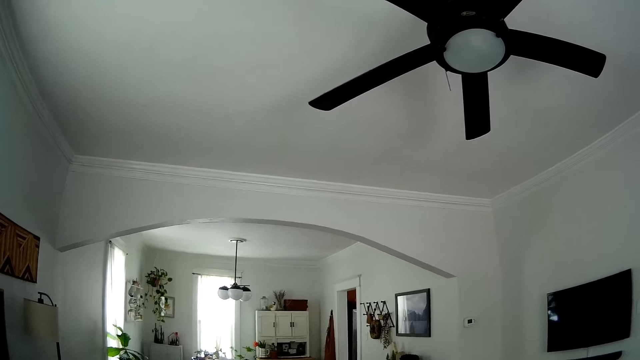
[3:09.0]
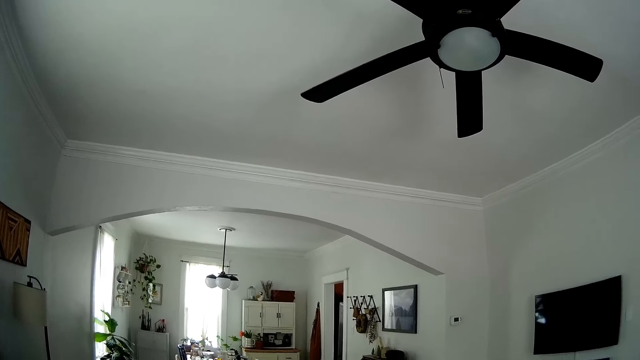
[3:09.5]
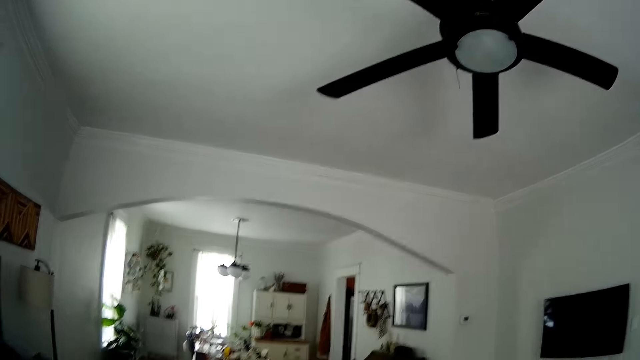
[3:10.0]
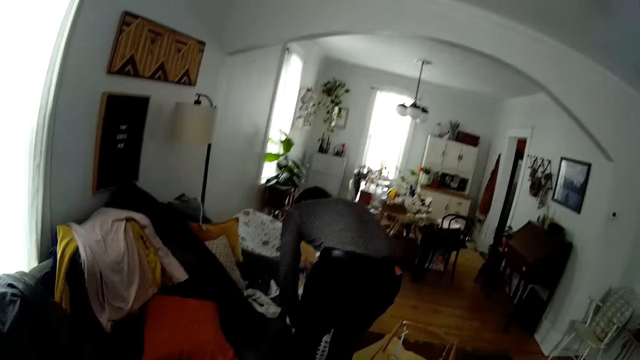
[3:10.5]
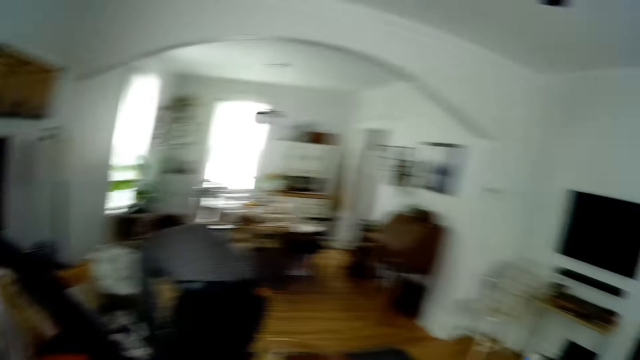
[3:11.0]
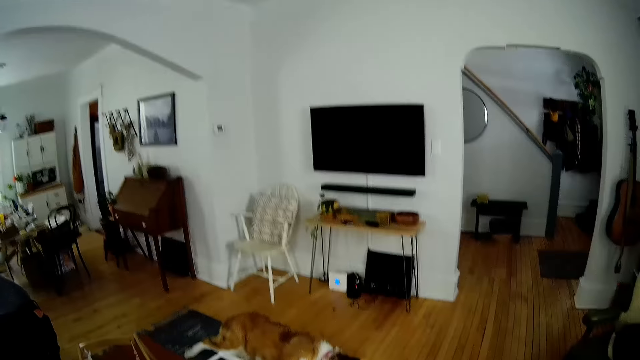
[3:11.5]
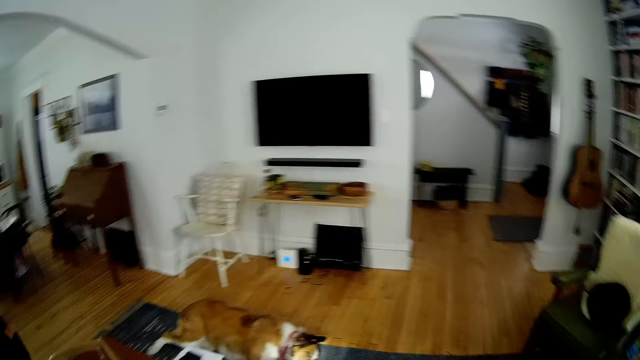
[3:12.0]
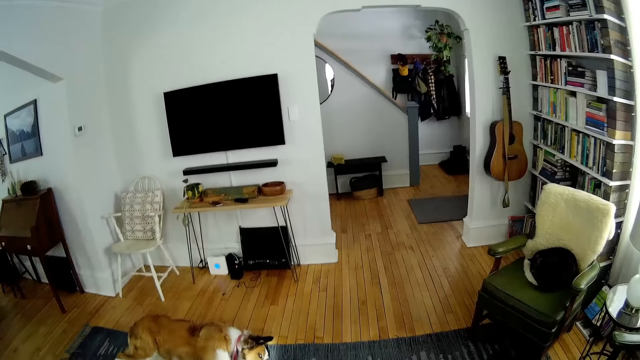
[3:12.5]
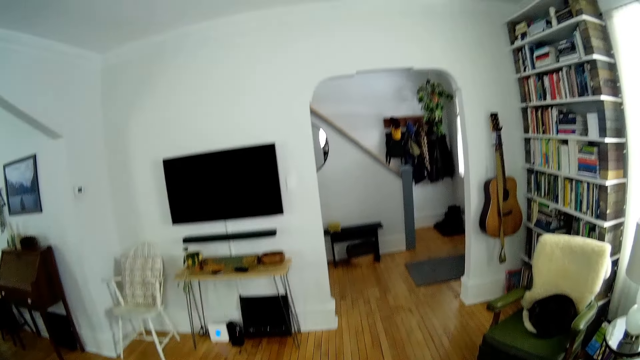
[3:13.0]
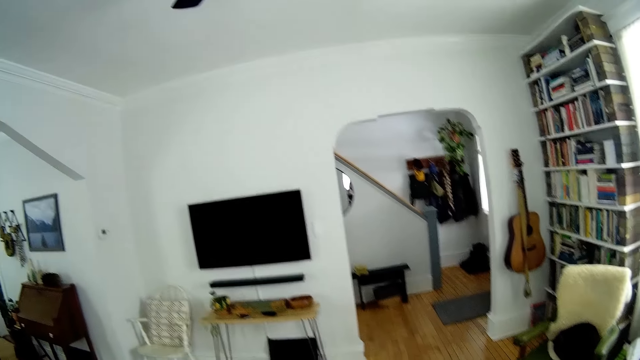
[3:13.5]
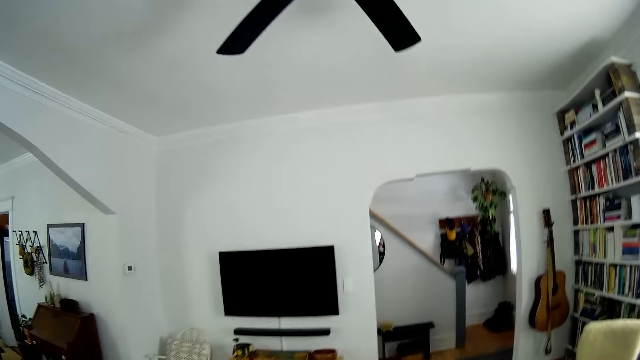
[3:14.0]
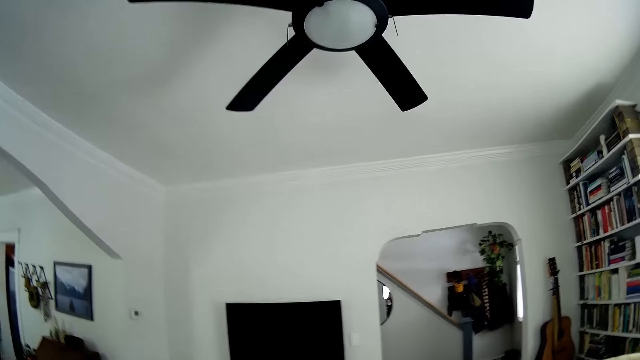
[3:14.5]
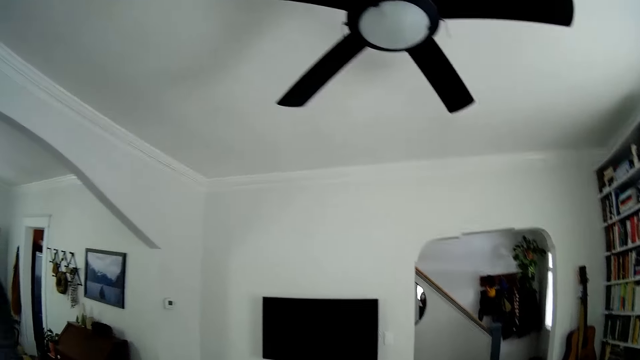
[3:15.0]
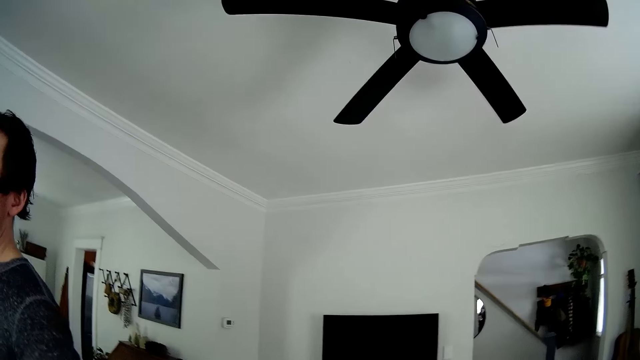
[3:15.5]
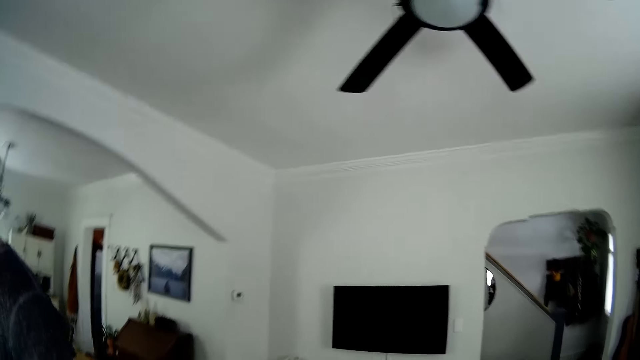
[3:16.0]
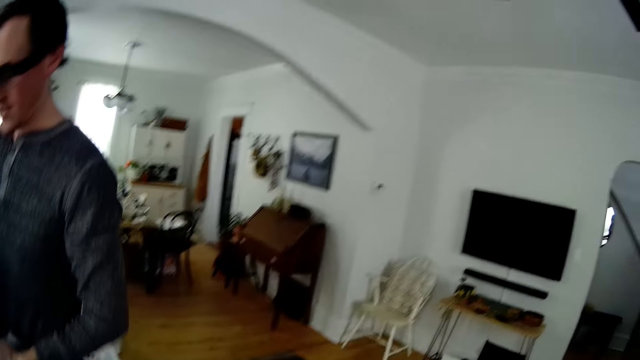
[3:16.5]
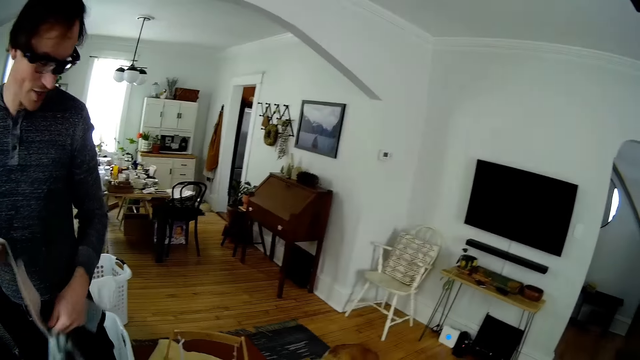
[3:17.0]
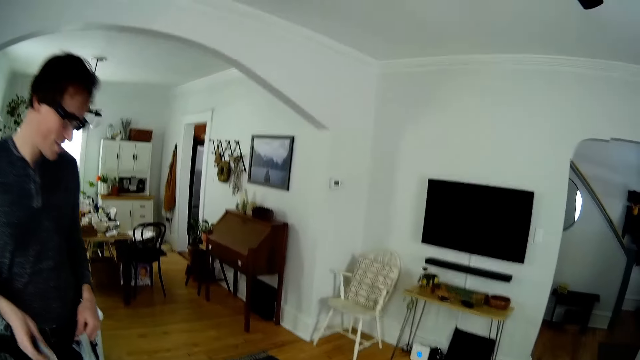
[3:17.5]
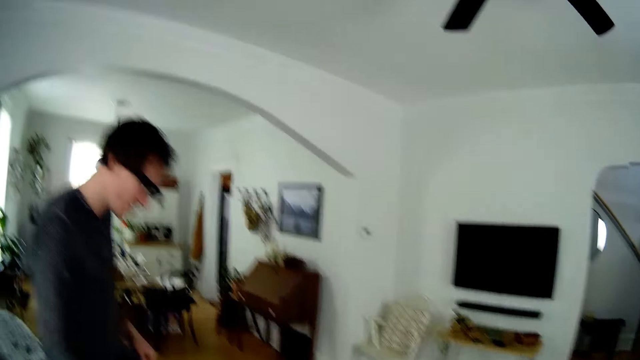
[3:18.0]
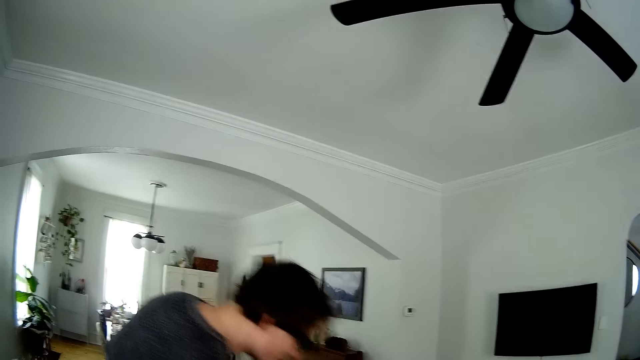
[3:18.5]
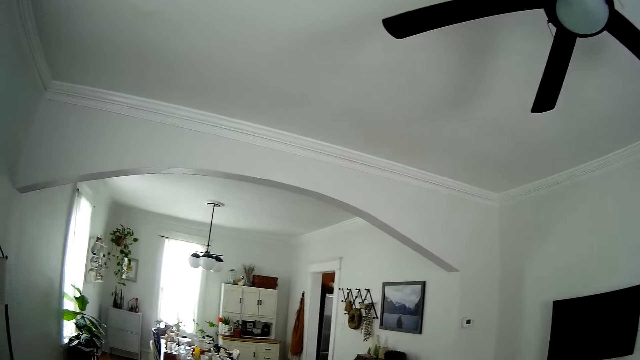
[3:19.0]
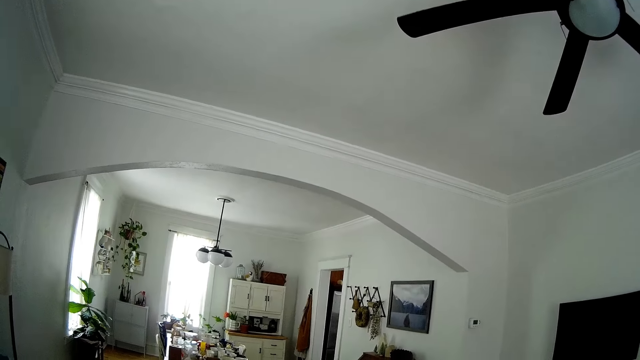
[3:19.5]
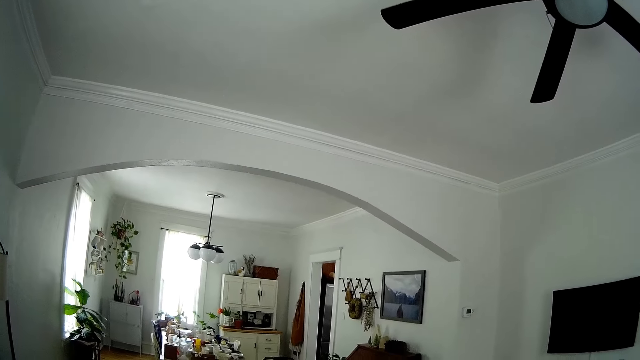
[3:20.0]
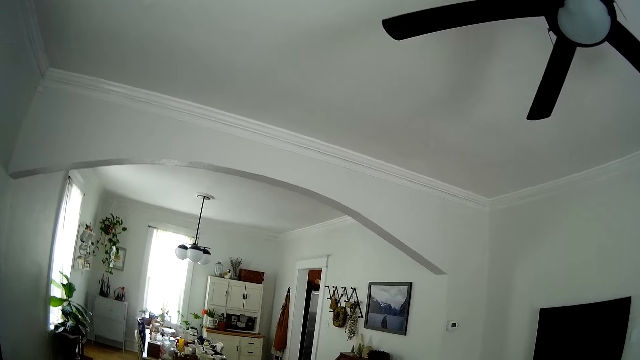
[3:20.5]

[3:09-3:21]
The man picks up a cloth from the laundry basket with his right hand and drops the cloth on the chair with his right hand. He holds a pair of socks with both hands.

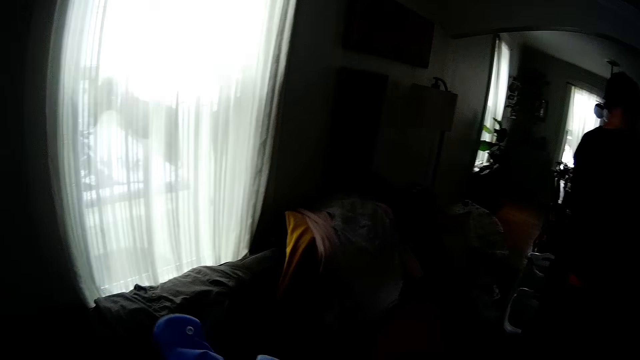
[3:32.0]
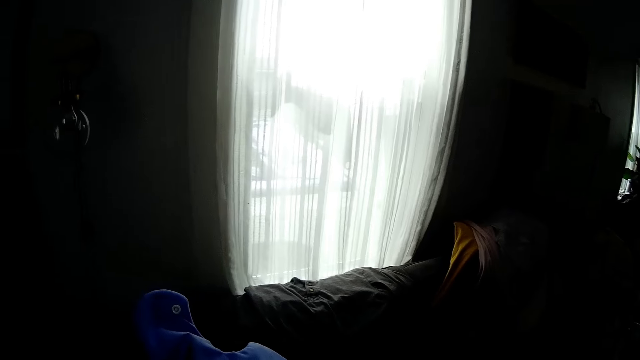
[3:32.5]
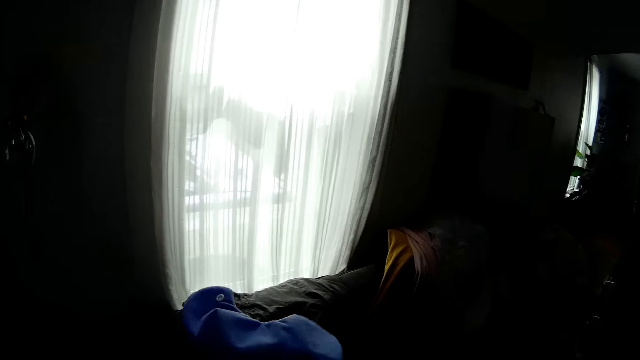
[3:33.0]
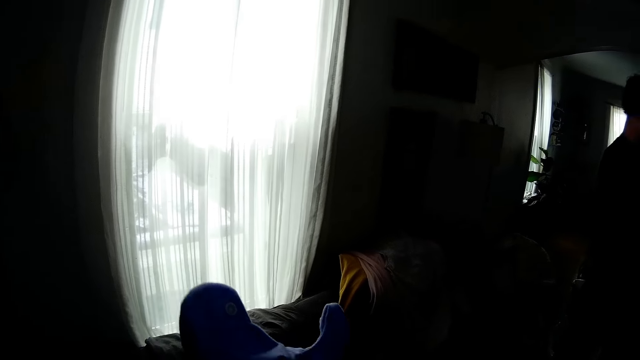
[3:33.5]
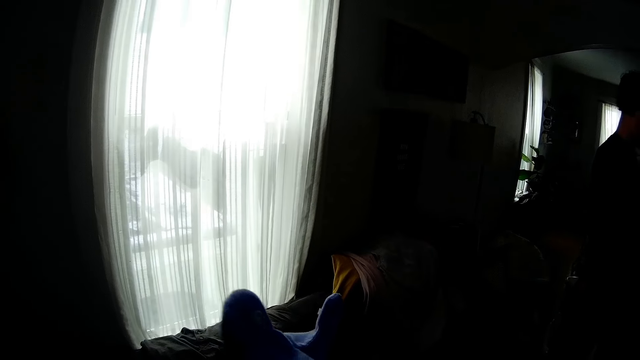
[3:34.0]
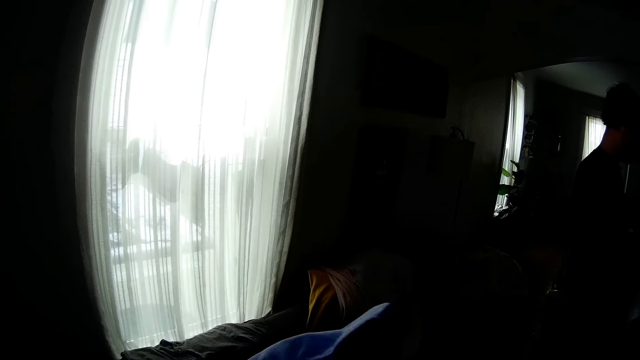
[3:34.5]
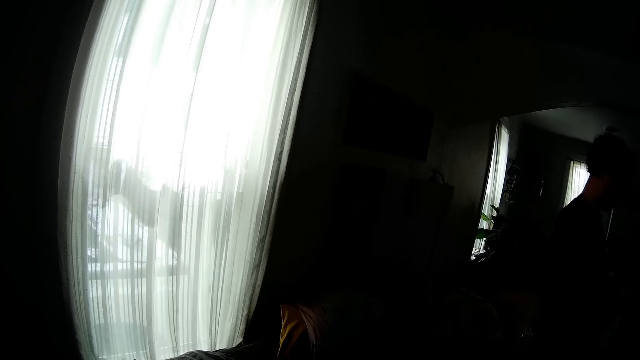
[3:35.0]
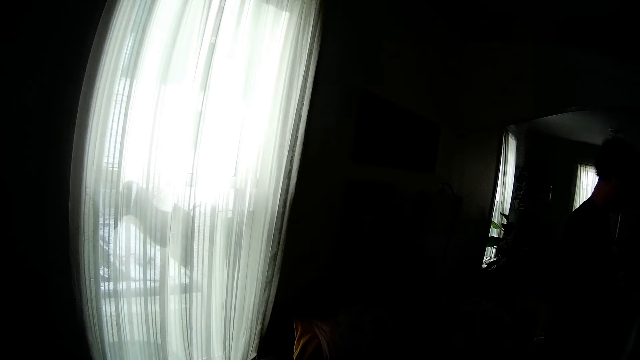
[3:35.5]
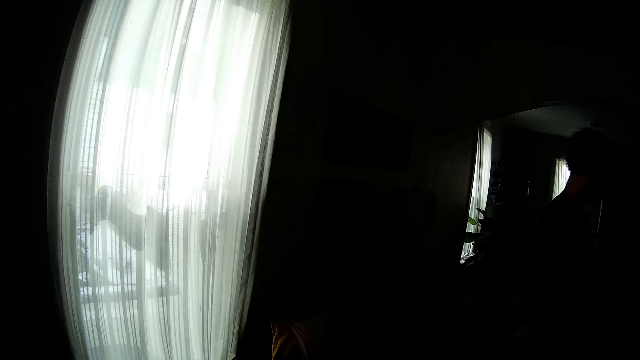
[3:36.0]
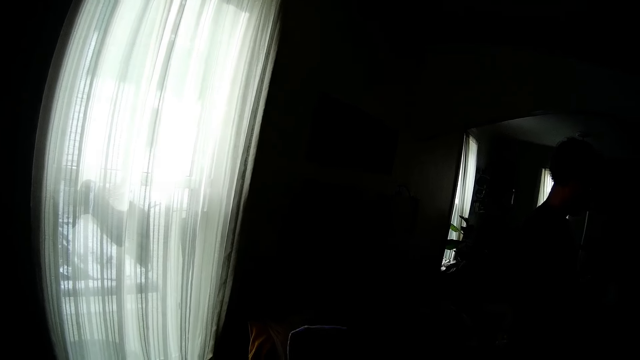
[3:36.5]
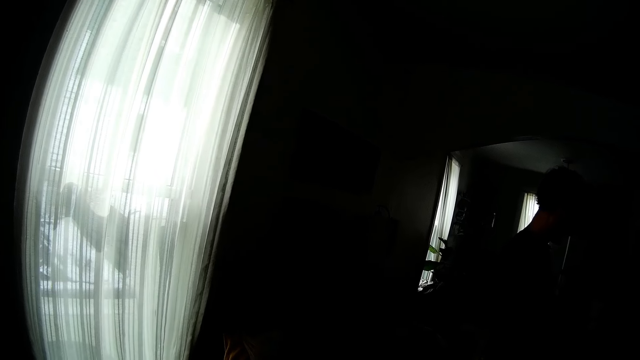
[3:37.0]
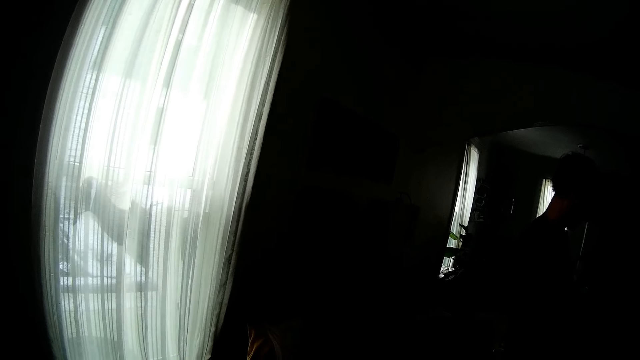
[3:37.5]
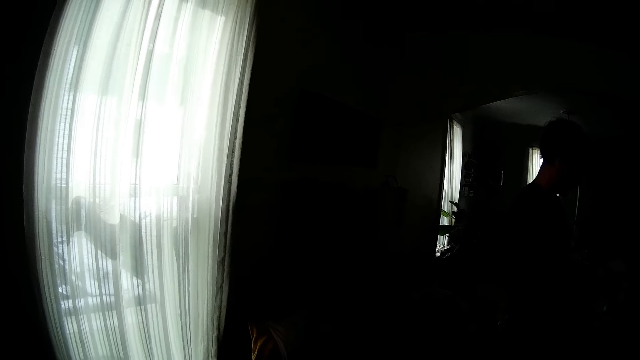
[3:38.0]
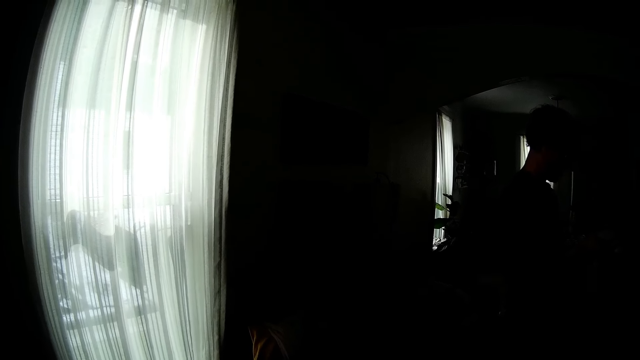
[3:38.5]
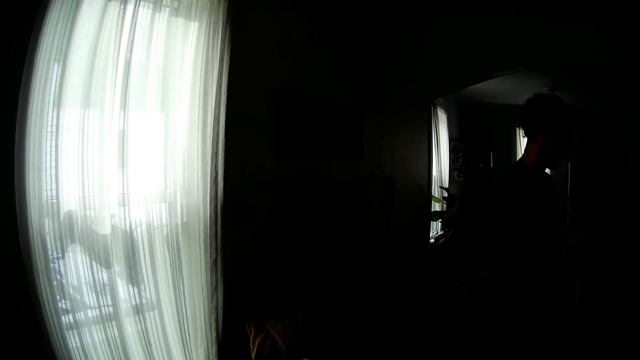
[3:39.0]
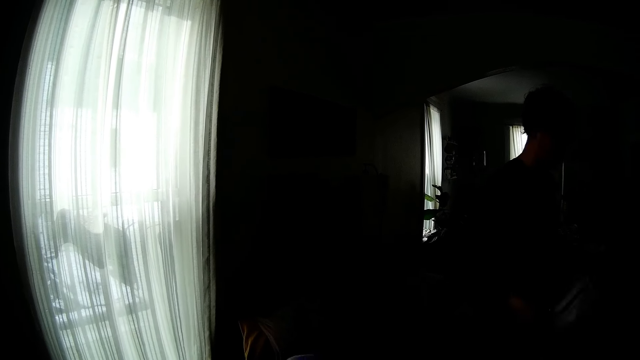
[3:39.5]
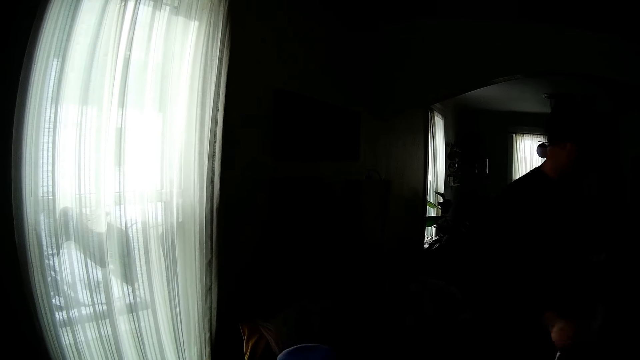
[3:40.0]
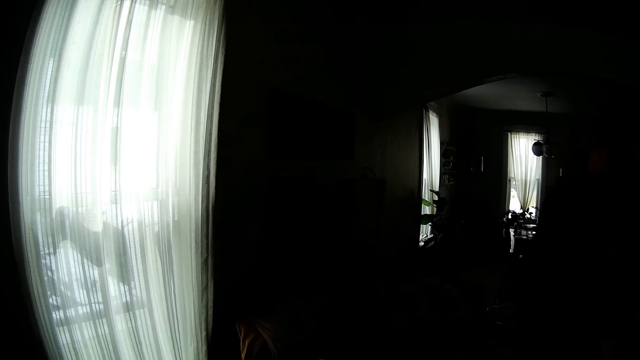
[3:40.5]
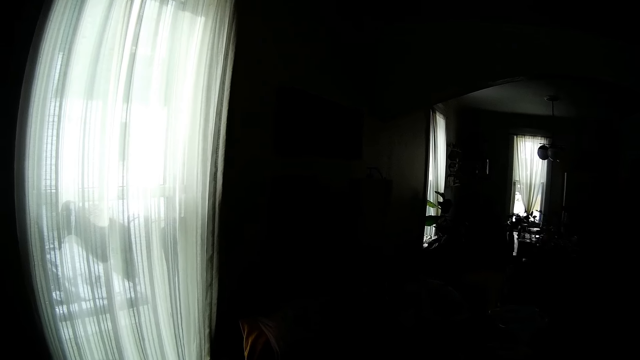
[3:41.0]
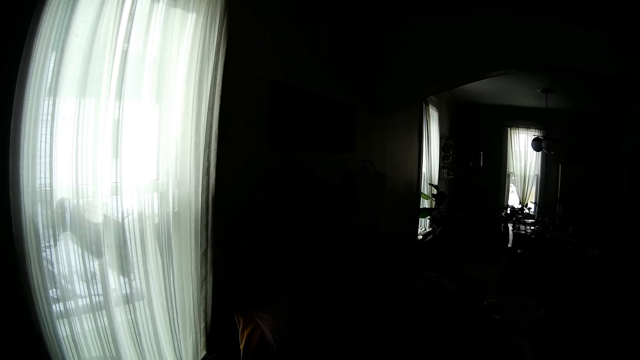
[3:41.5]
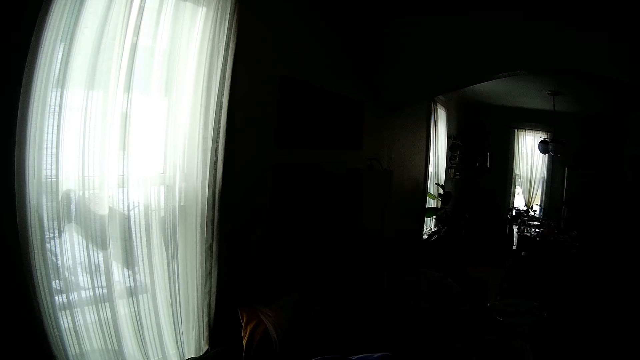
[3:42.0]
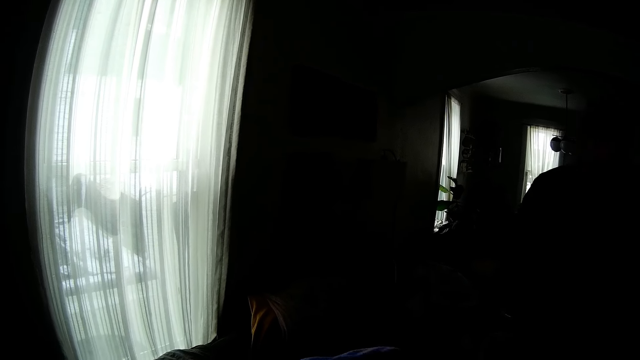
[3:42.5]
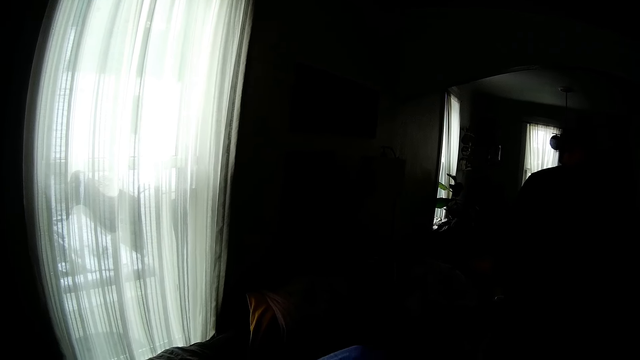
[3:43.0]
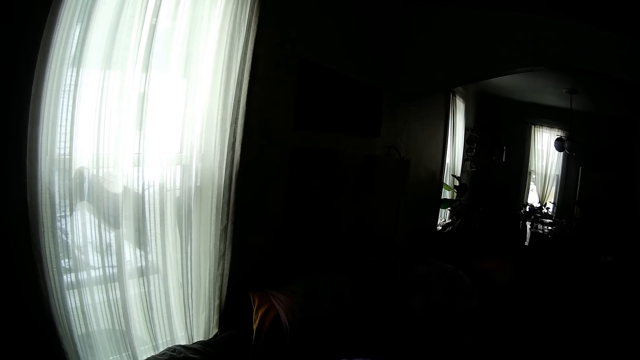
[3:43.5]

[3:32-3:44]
The camera wearer wears a glove on her right hand.
